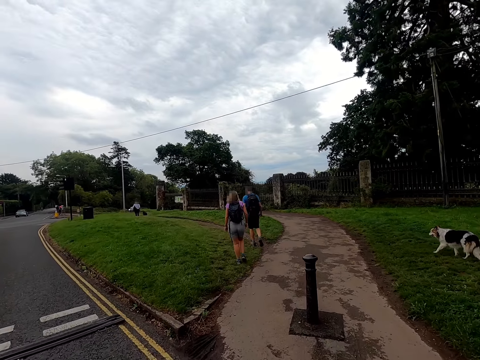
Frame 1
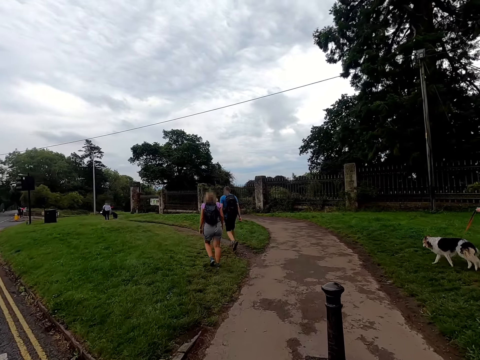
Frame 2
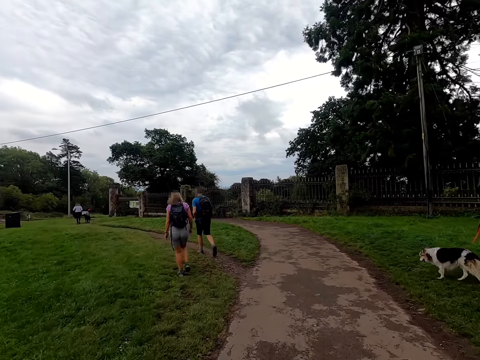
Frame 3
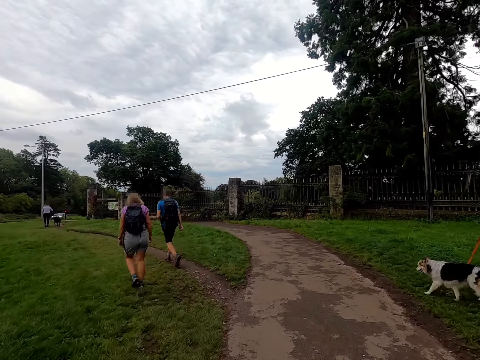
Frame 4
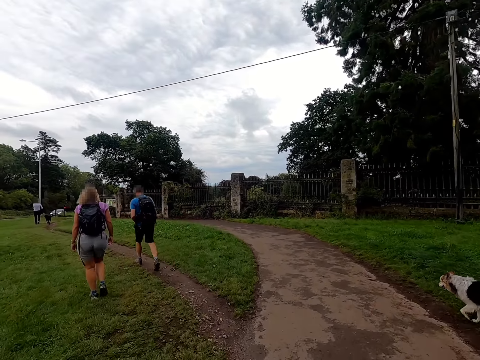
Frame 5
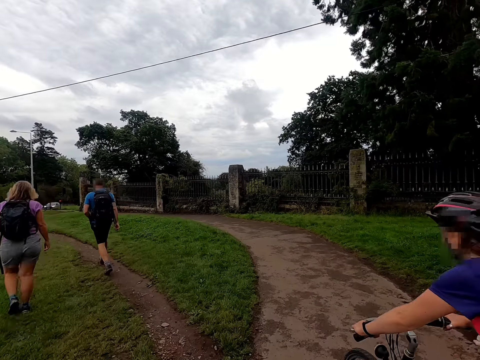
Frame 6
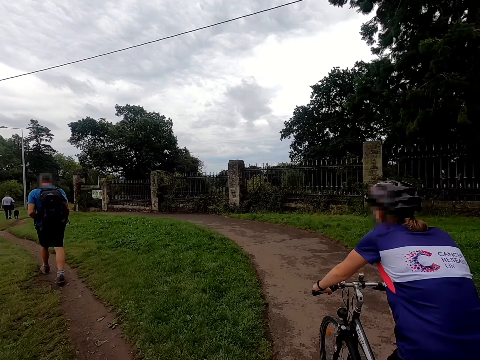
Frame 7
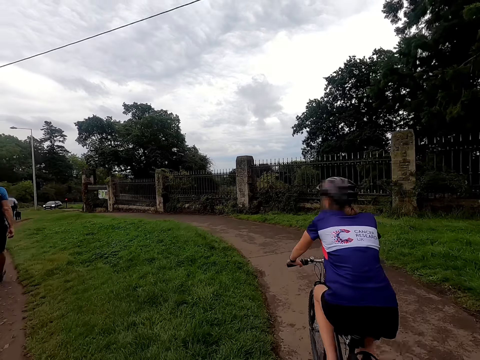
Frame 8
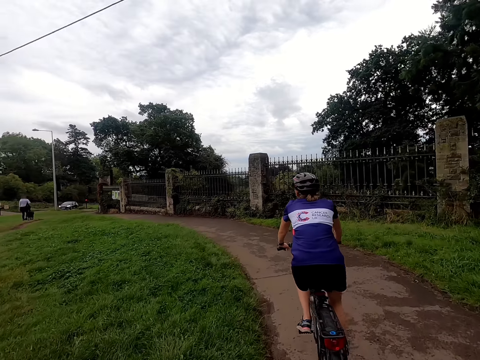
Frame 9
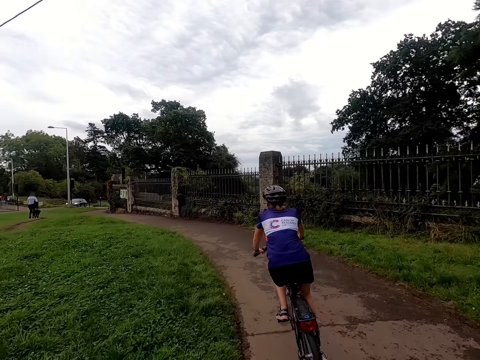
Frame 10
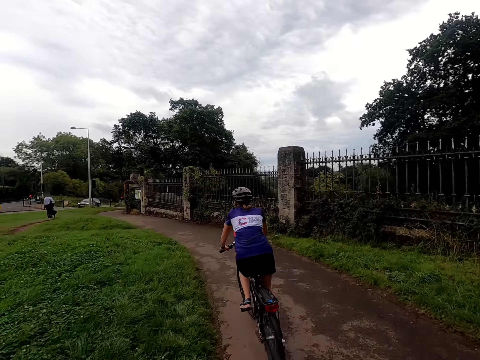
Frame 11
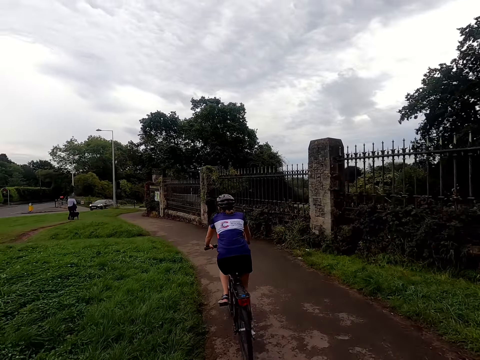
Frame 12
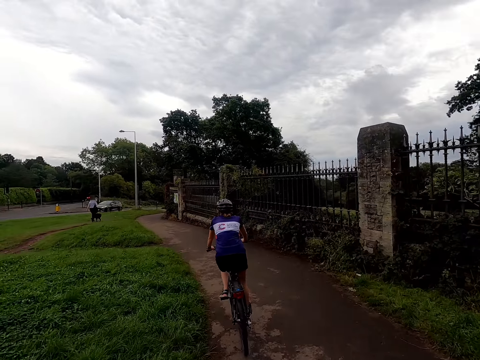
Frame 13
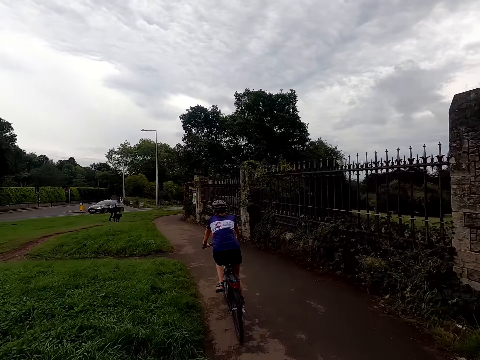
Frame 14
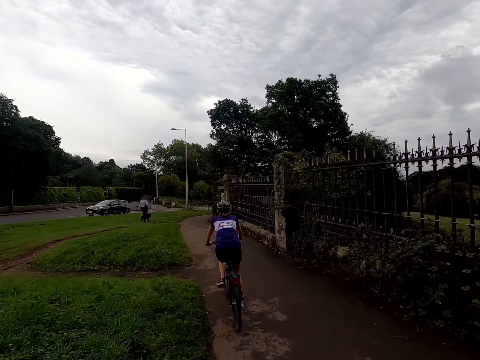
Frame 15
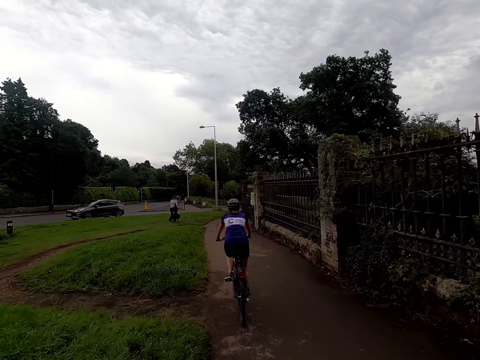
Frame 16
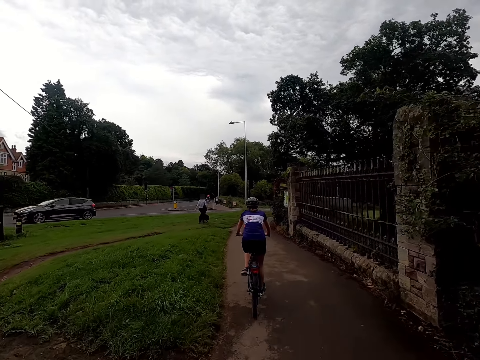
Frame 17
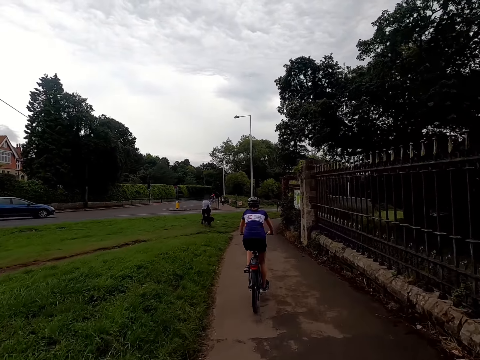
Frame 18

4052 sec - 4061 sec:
The camera wearer rides the bicycle onto the sidewalk. The woman rides the bicycle in front of the camera wearer. A black car drives past the camera wearer. A blue car drives past the camera wearer.

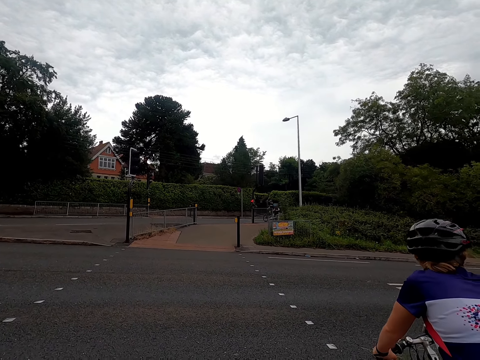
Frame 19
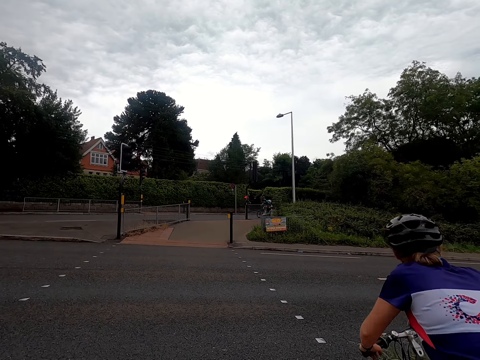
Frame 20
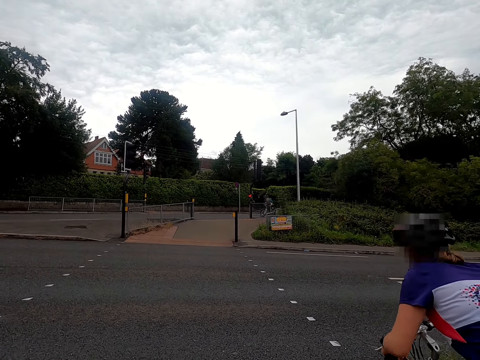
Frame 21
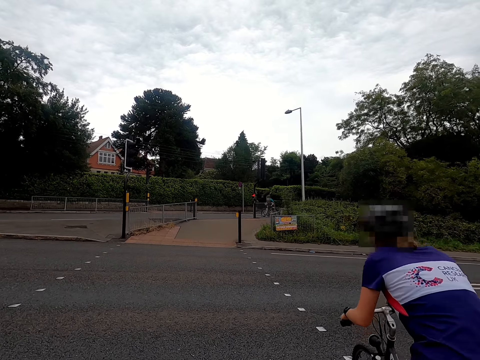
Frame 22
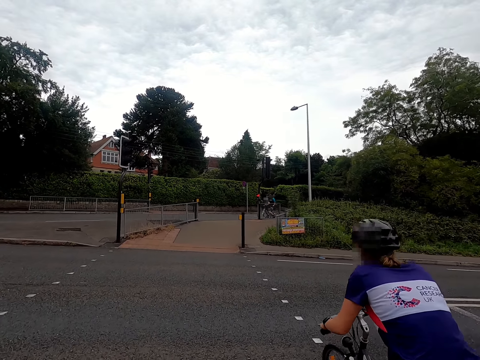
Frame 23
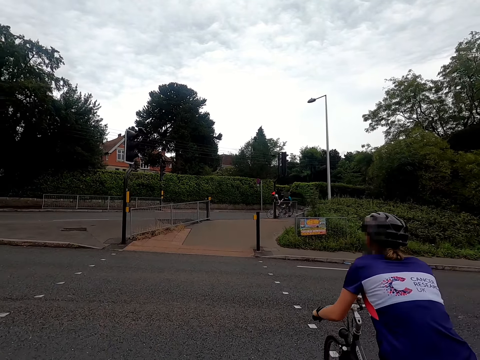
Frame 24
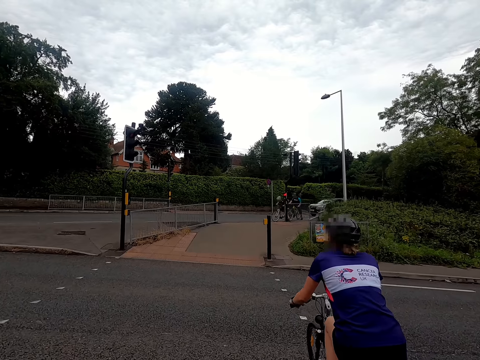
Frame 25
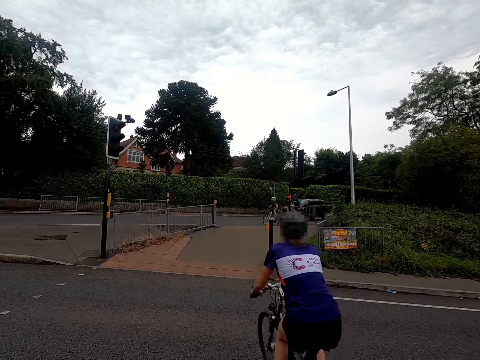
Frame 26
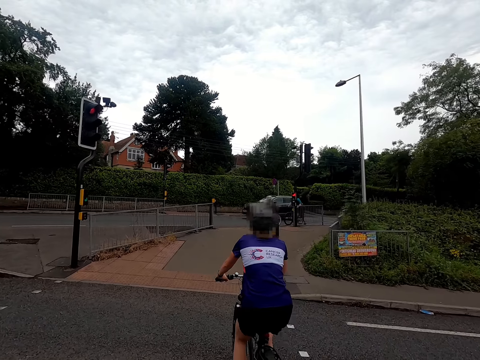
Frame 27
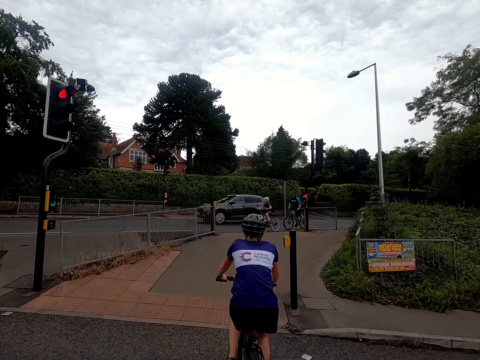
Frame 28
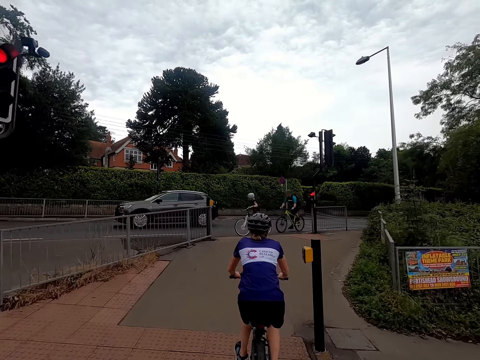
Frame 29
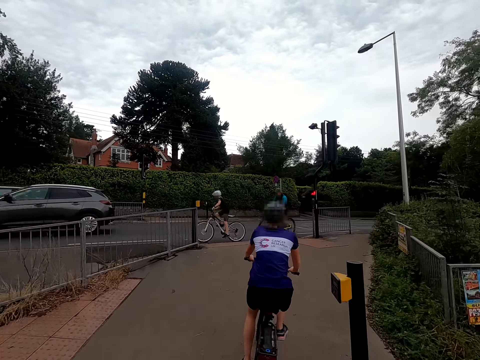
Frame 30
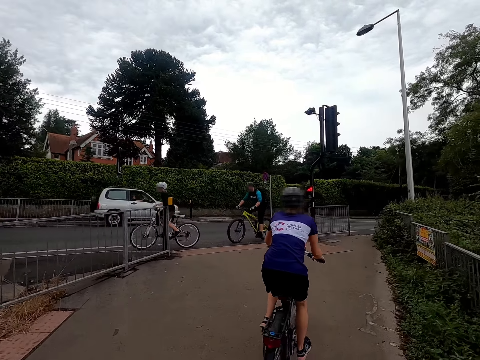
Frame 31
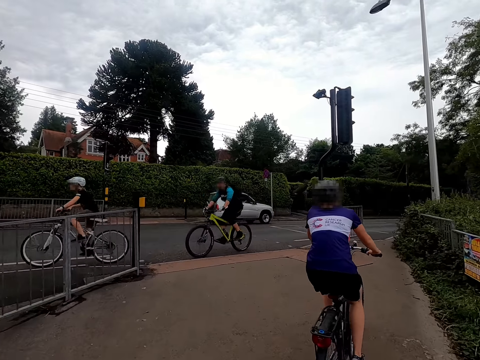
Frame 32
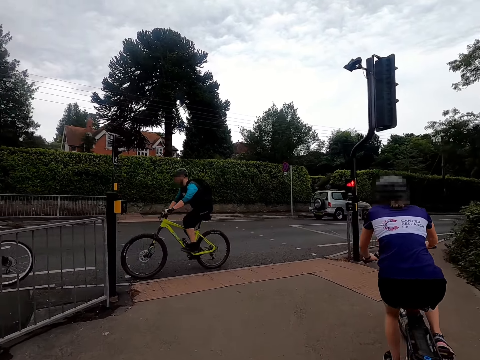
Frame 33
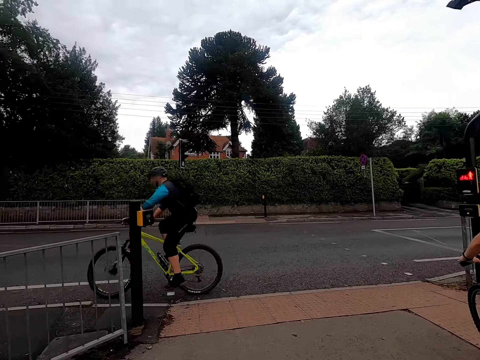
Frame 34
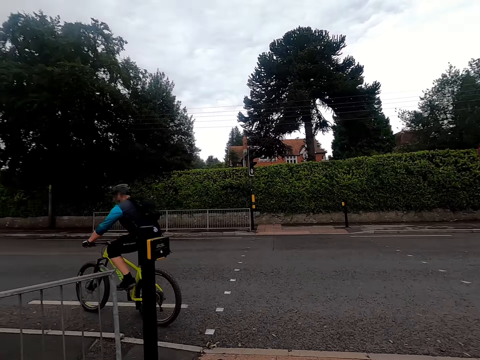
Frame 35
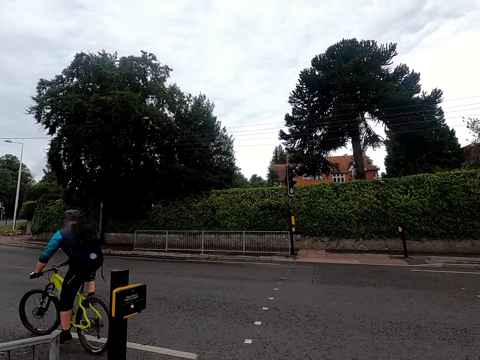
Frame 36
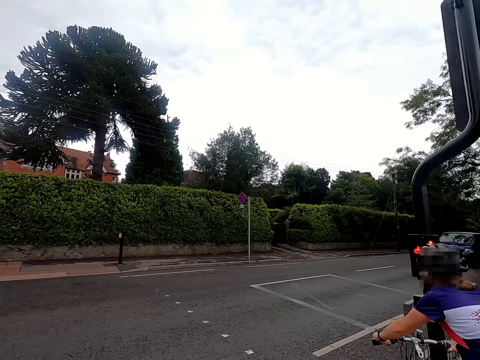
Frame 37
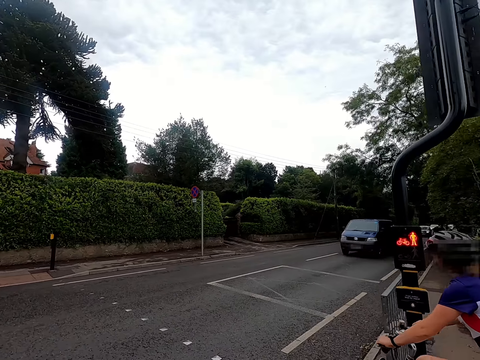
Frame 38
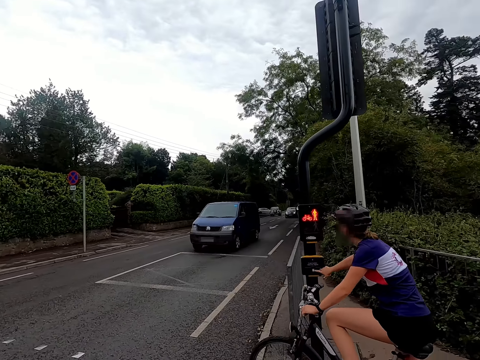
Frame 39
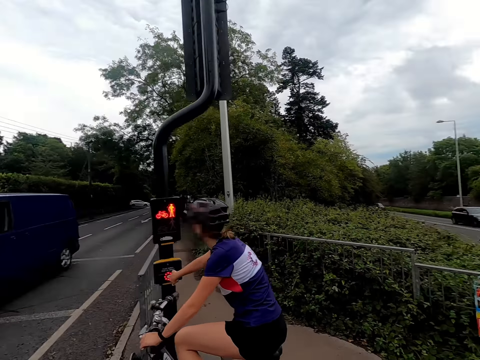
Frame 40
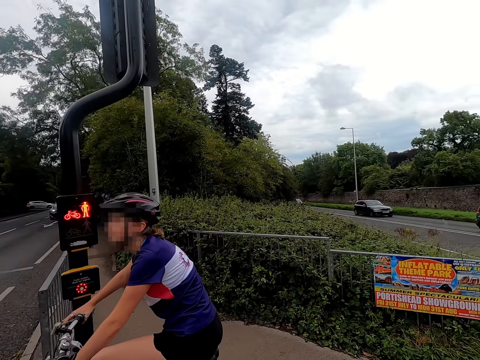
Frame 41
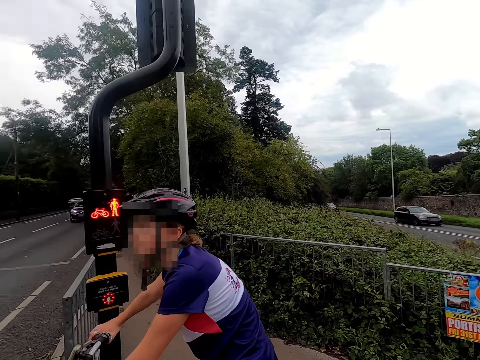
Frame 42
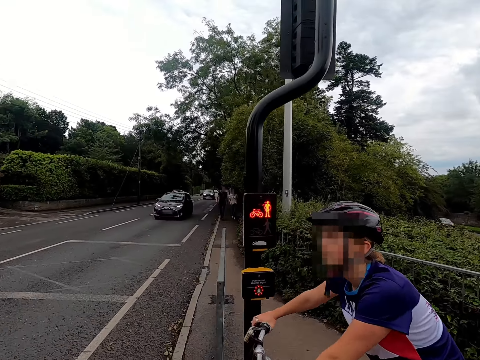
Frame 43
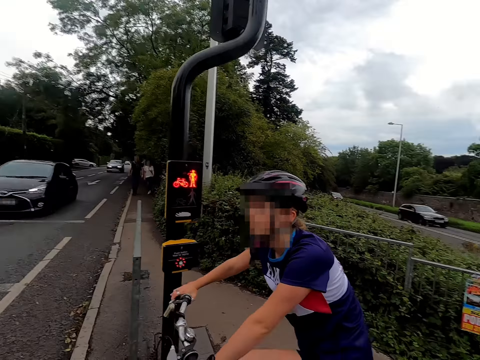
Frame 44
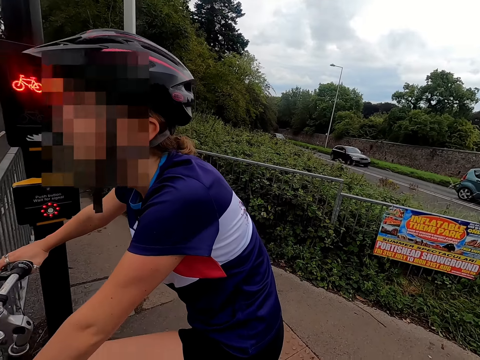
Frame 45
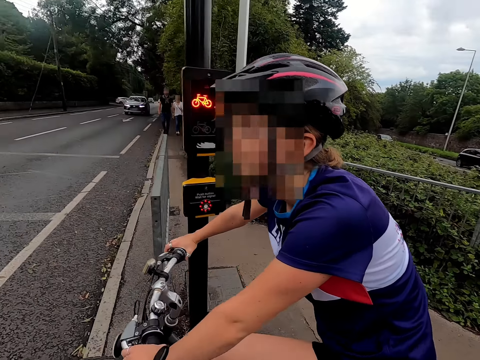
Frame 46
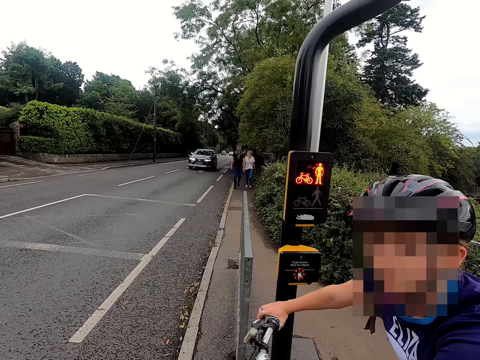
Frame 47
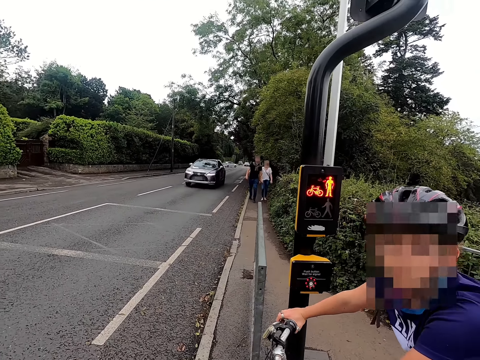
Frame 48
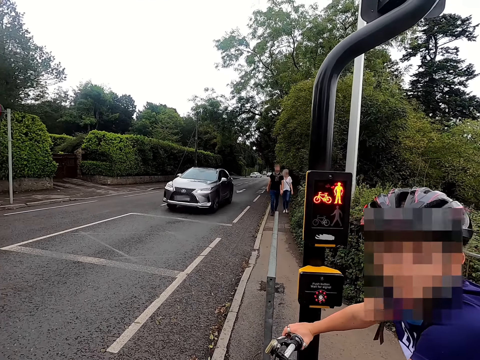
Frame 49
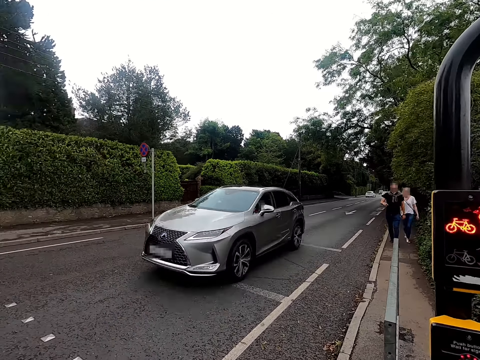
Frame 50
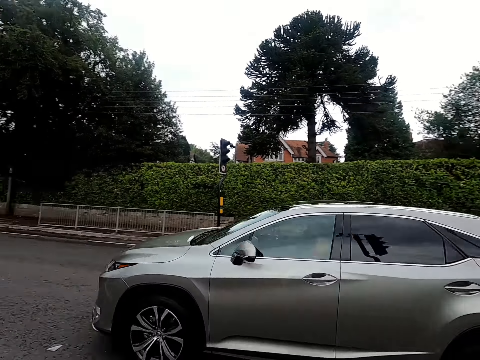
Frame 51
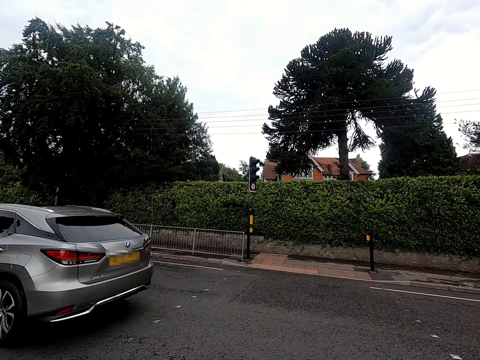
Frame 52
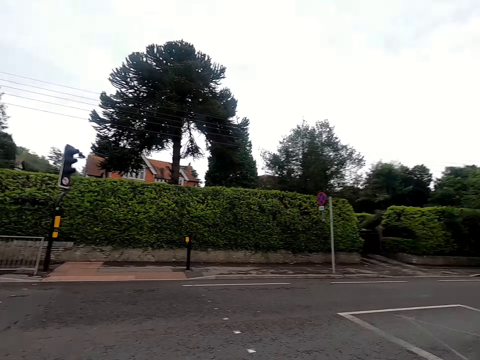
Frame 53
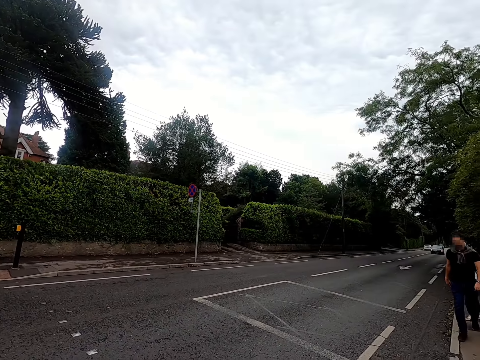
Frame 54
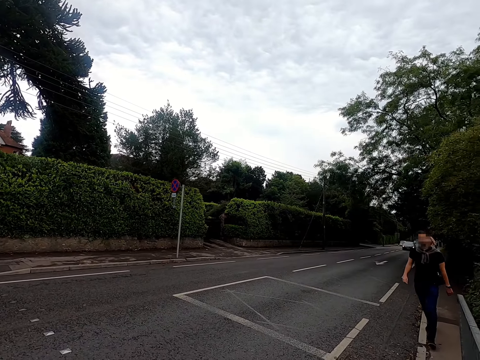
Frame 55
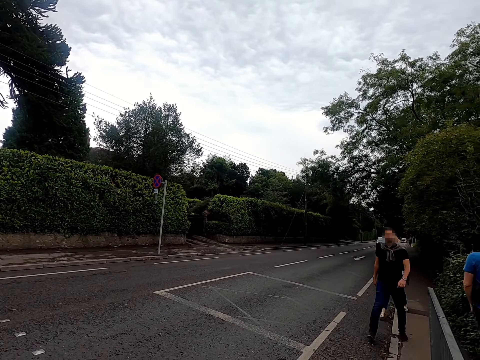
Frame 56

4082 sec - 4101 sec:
The bike rider crosses the road. The camera wearer rides across the road. The bike rider operates a traffic light with her right hand. The camera wearer speaks to the bike rider.
